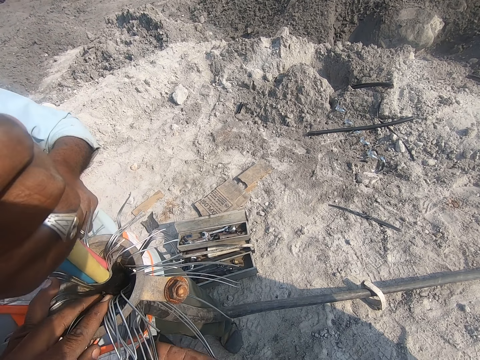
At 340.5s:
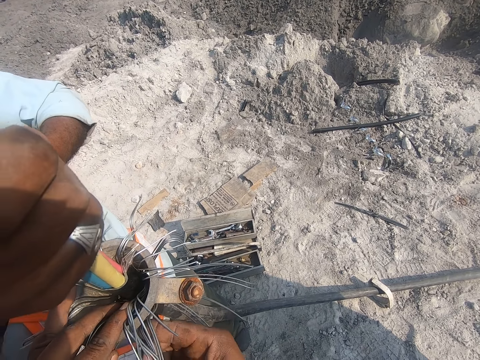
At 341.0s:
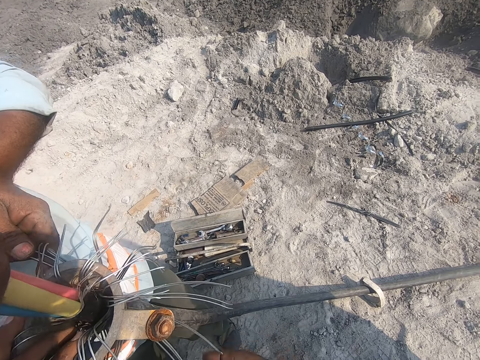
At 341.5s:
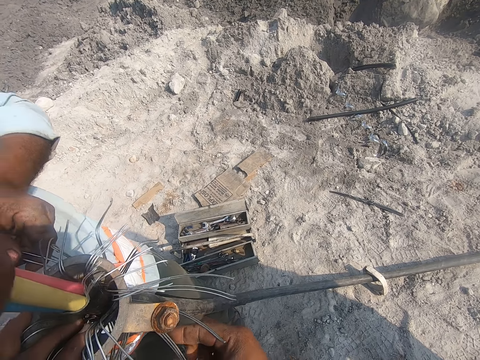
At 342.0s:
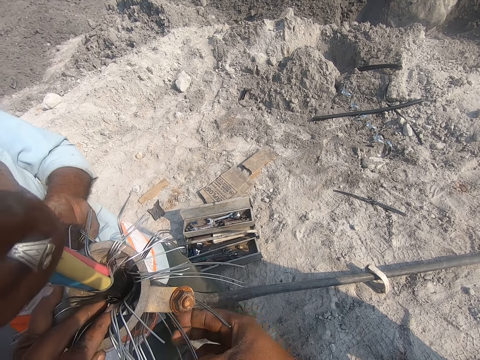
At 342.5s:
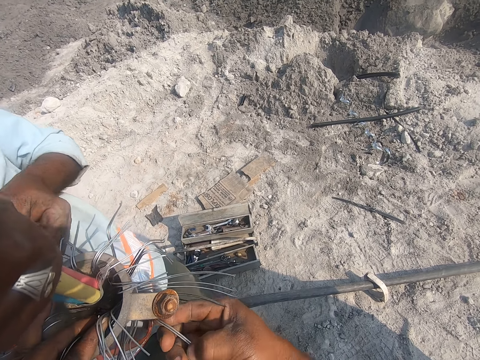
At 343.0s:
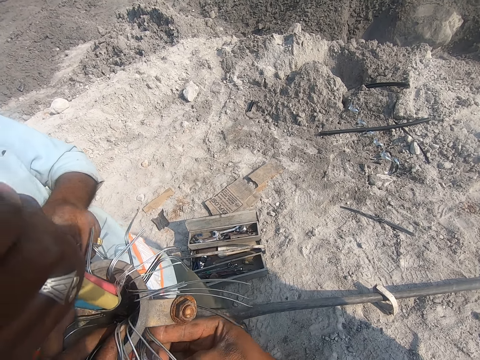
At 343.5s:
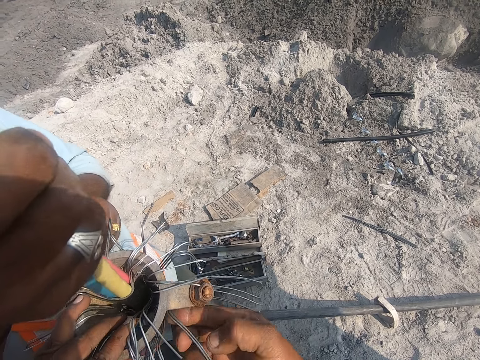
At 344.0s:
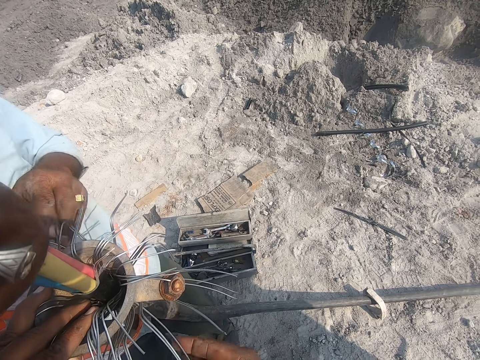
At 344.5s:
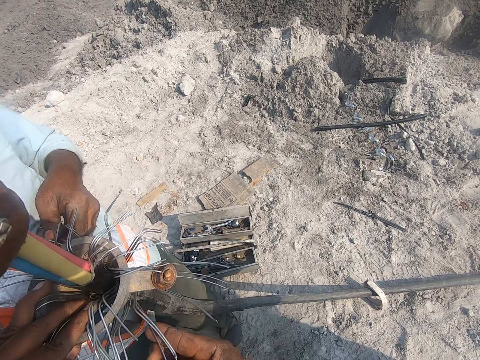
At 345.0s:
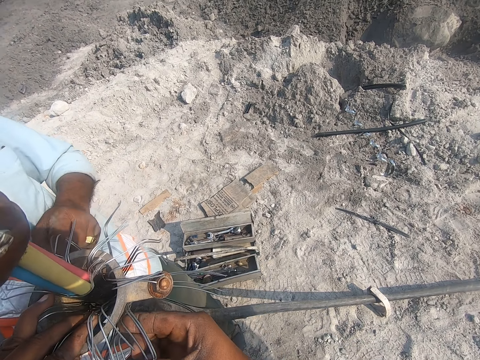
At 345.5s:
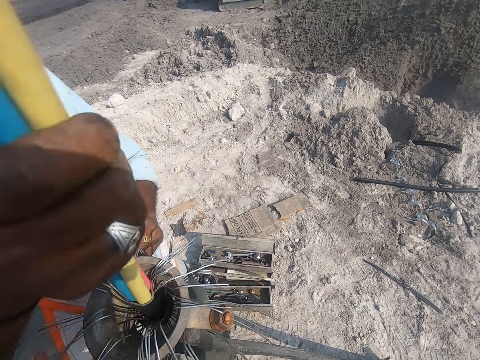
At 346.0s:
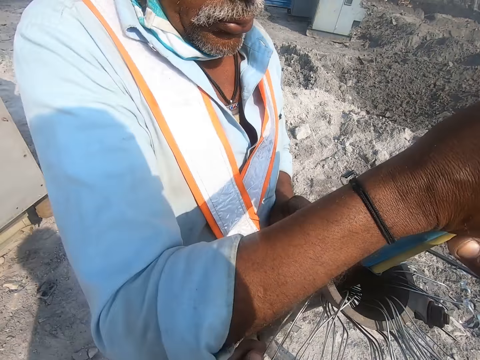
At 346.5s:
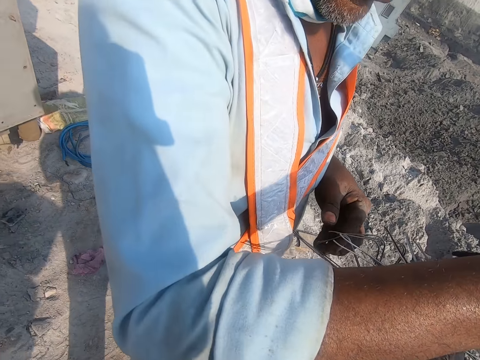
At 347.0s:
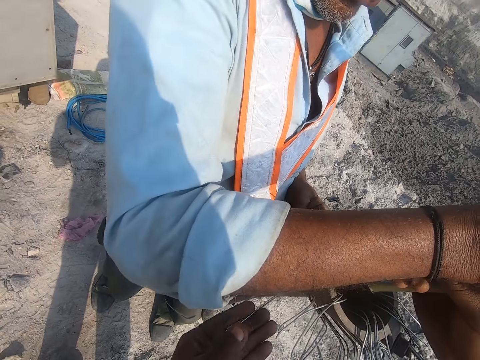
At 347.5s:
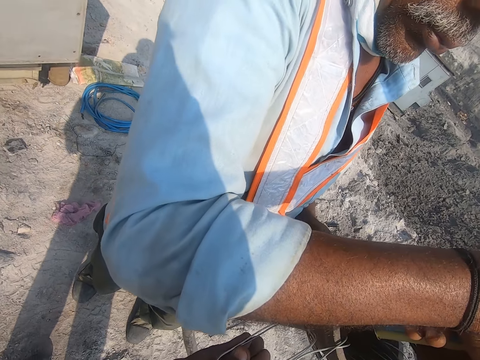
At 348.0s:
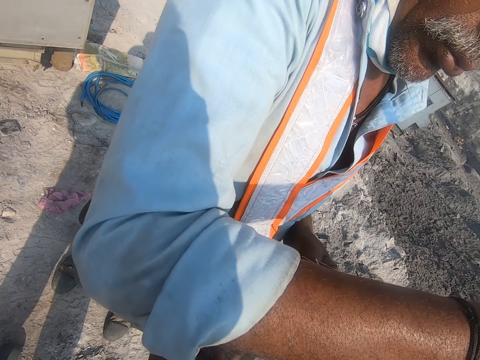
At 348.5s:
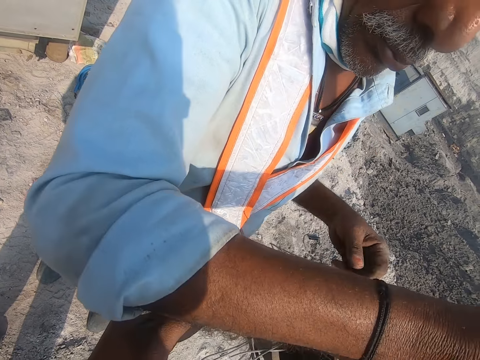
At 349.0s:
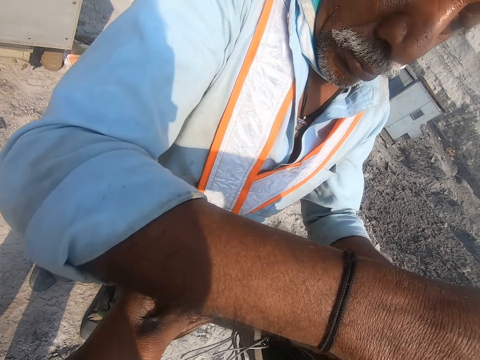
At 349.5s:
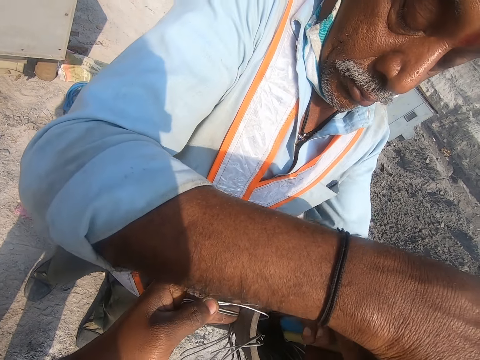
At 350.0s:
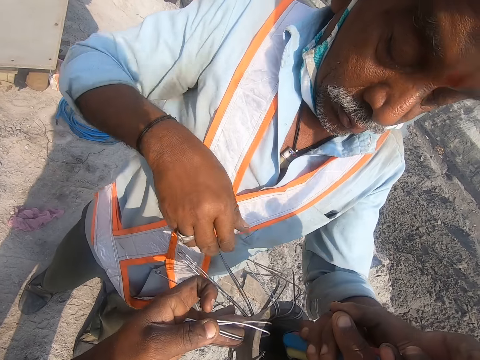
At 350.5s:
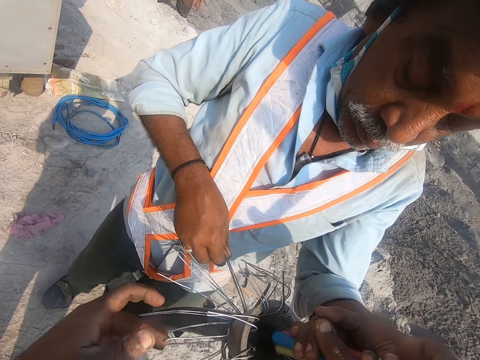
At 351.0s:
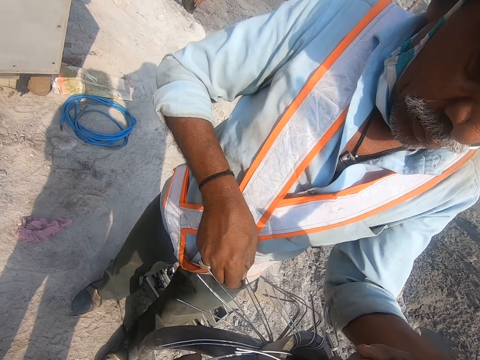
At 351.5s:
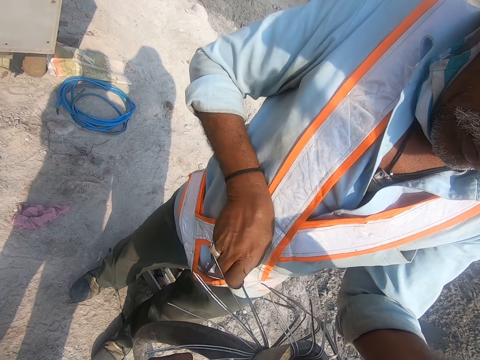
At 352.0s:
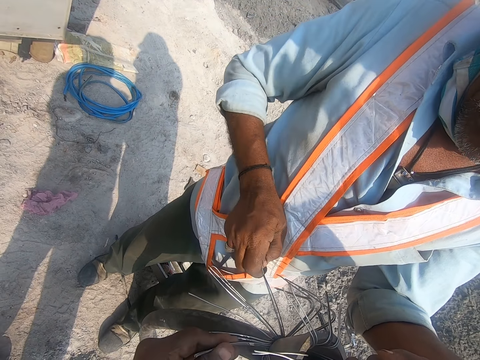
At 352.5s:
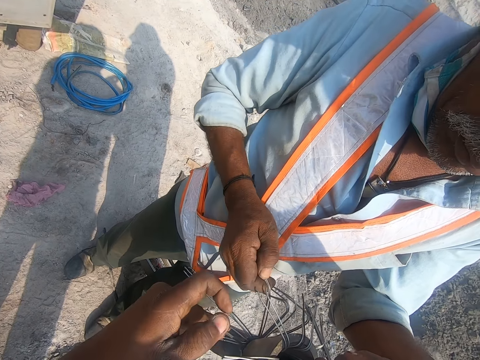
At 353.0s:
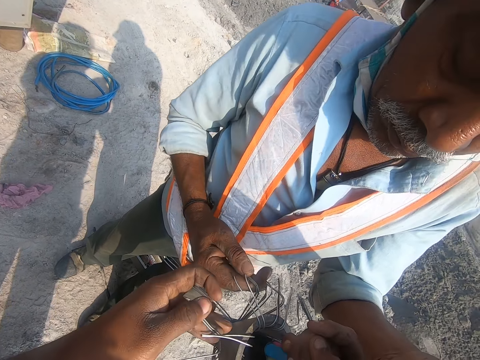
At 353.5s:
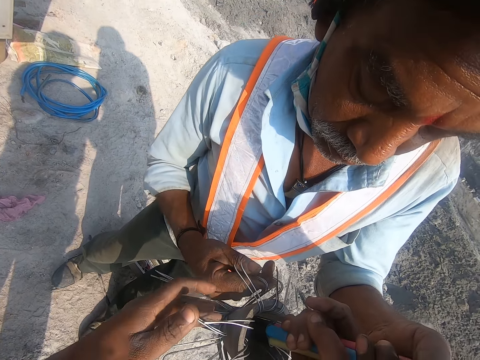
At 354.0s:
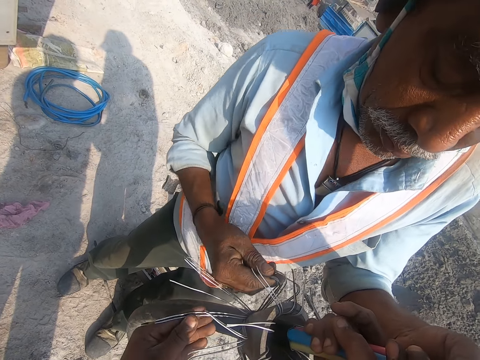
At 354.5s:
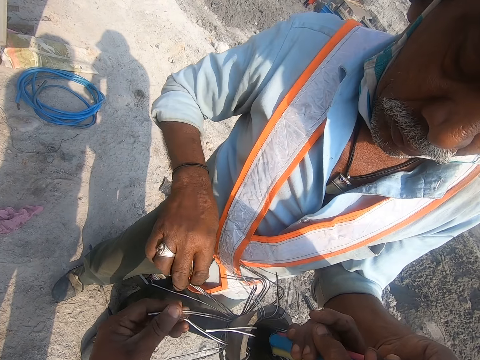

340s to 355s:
The camera wearer looks around and moves the cabling materials with both hands. The man moves the cabling materials with the left hand. The man folds the wire.

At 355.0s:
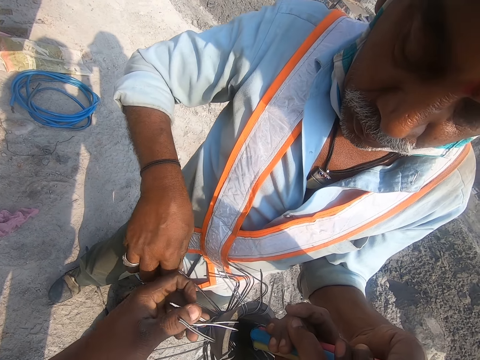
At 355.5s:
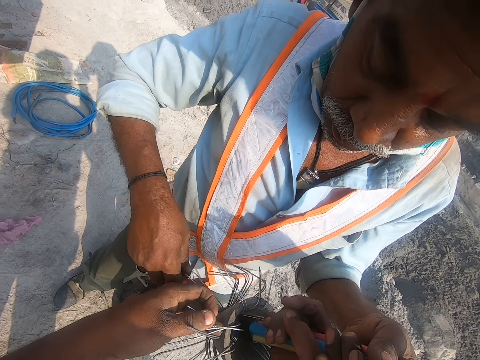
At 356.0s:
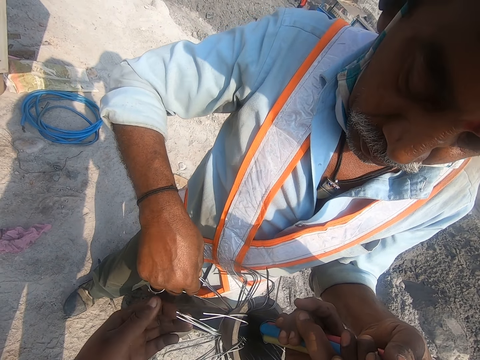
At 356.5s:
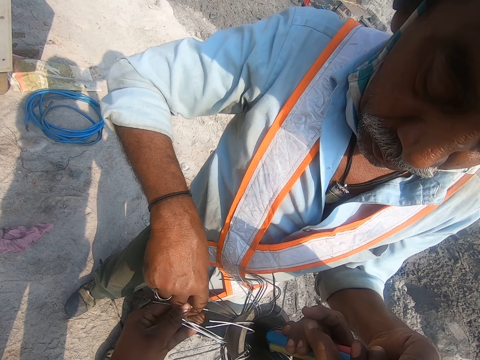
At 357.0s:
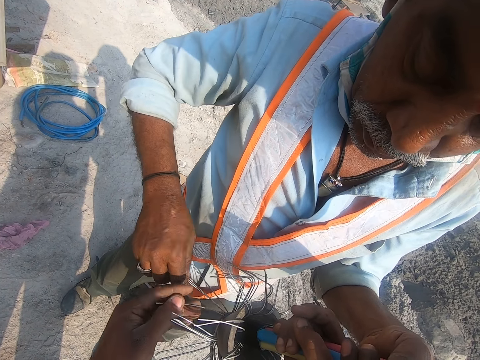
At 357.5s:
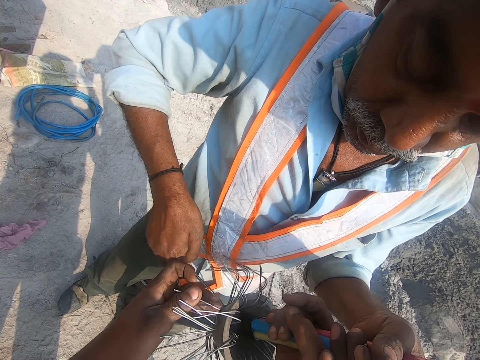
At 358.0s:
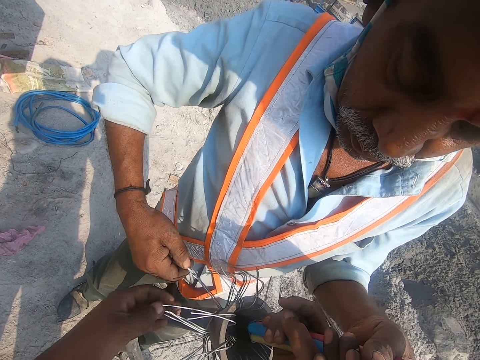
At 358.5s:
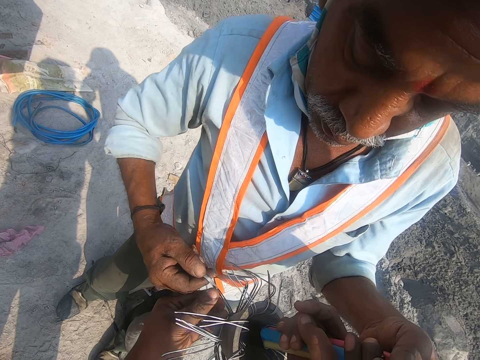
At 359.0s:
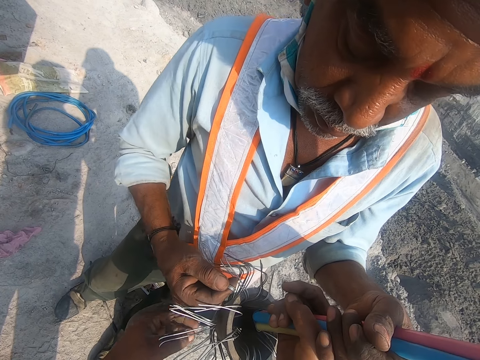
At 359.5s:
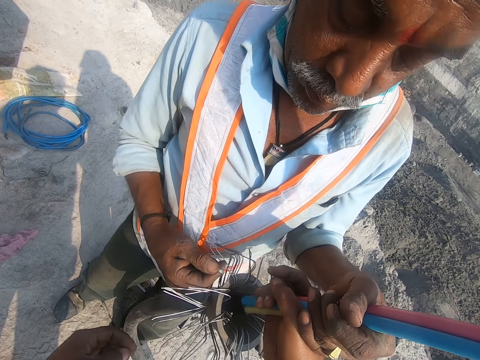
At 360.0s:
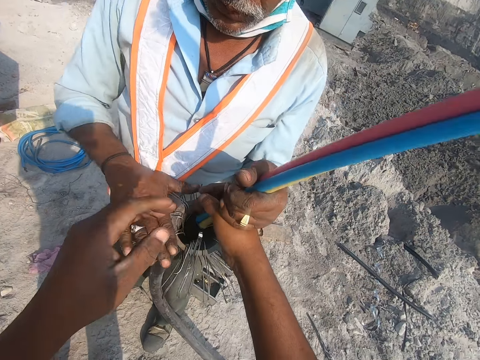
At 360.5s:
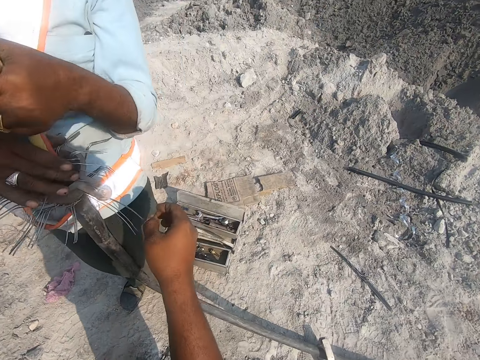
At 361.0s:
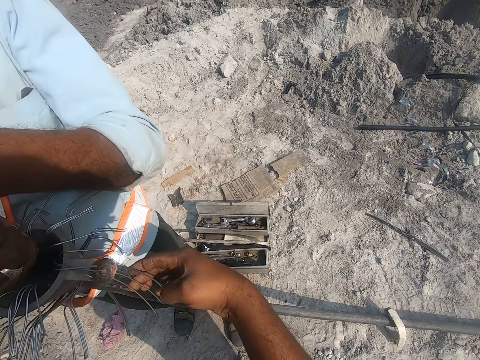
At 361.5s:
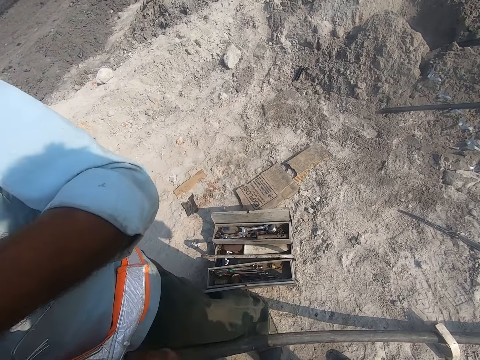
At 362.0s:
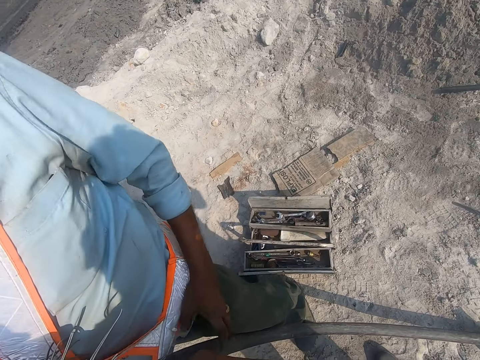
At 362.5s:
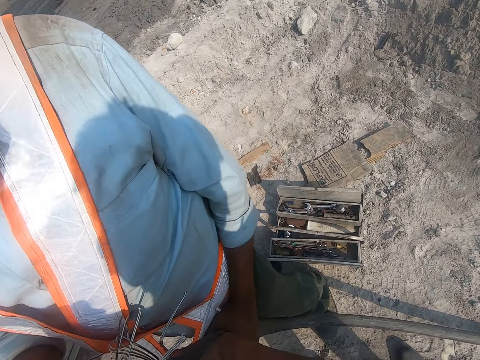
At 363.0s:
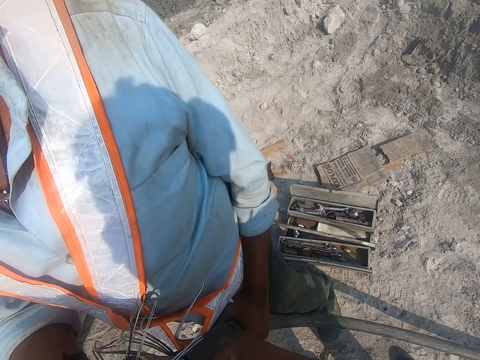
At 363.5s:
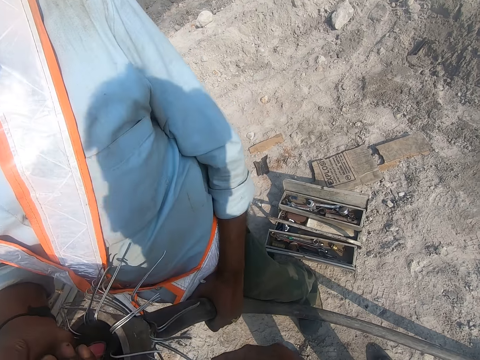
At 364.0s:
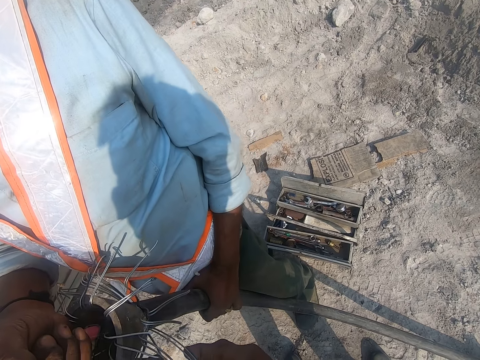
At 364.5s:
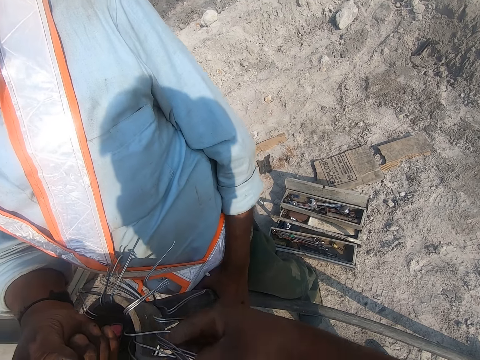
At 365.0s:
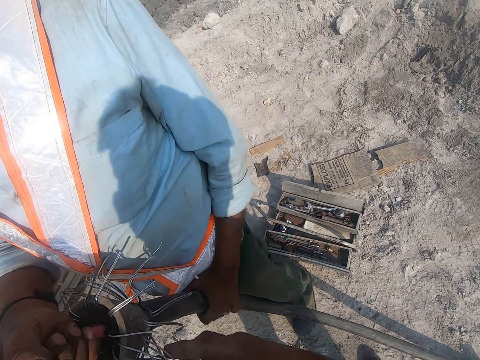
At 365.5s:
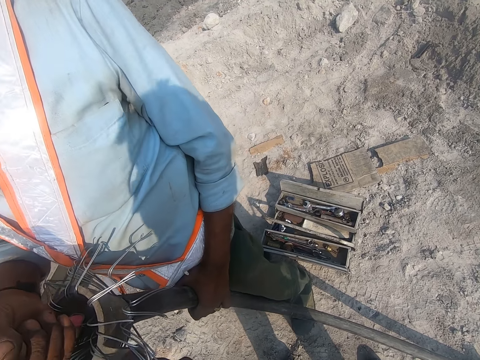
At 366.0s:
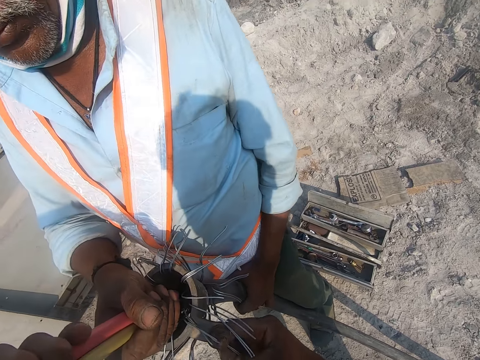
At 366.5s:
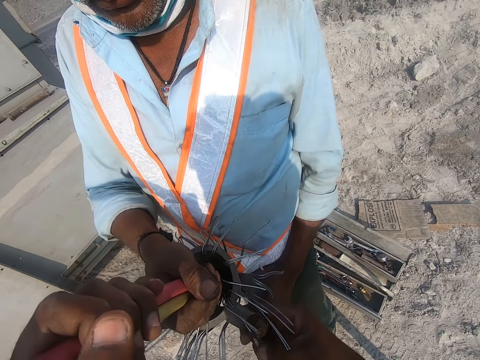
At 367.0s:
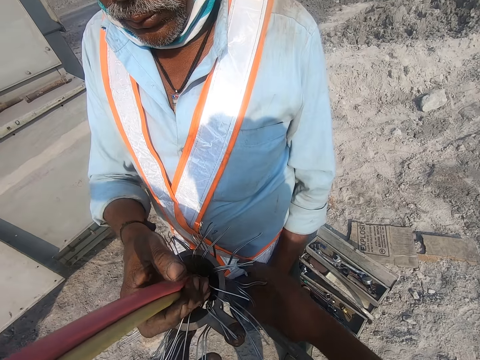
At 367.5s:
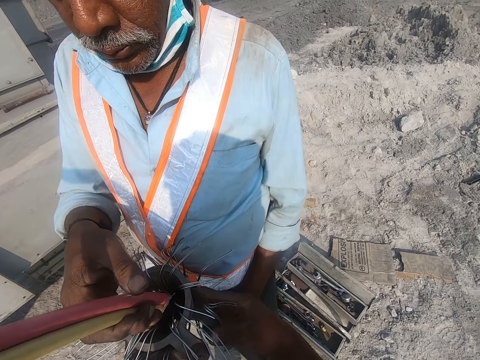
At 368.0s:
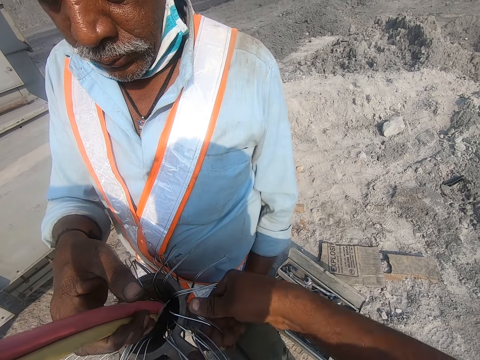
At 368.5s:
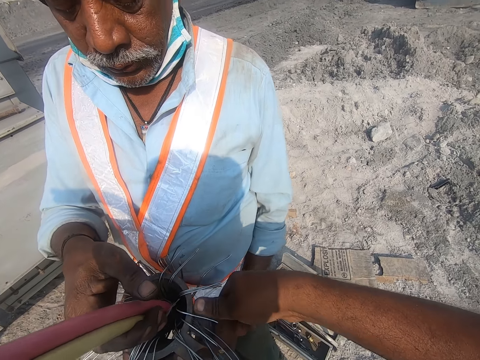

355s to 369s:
The camera wearer folds the wire. A person holds the cable.
